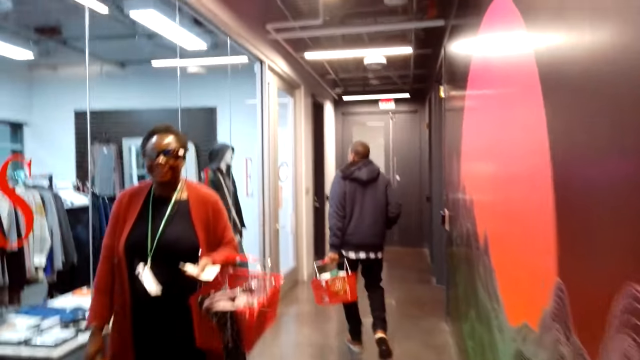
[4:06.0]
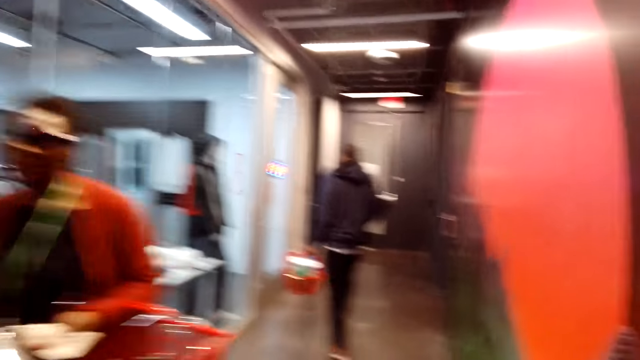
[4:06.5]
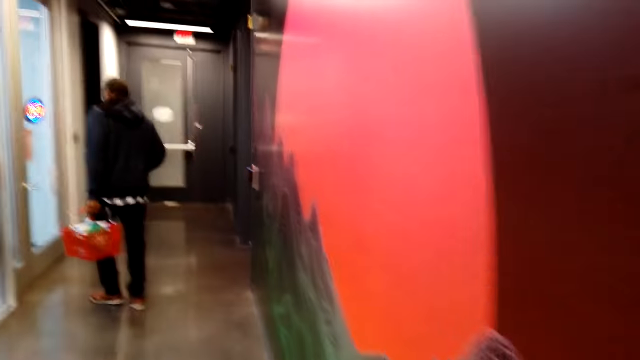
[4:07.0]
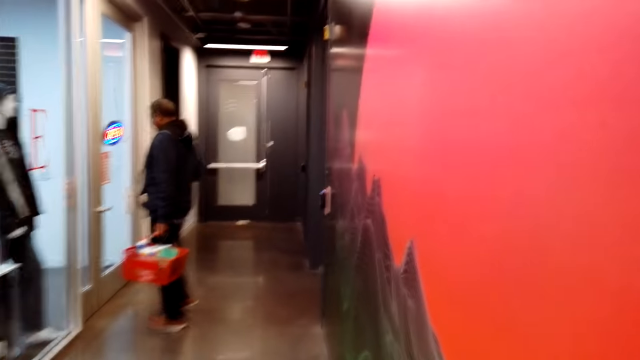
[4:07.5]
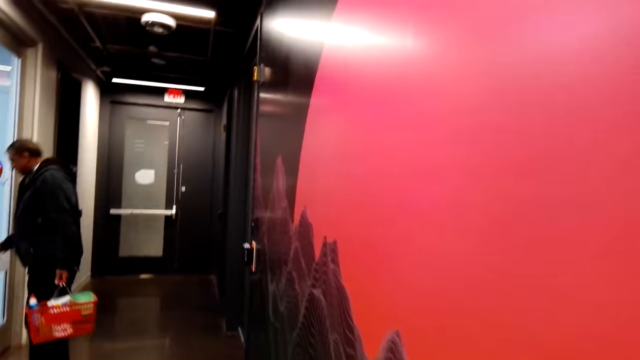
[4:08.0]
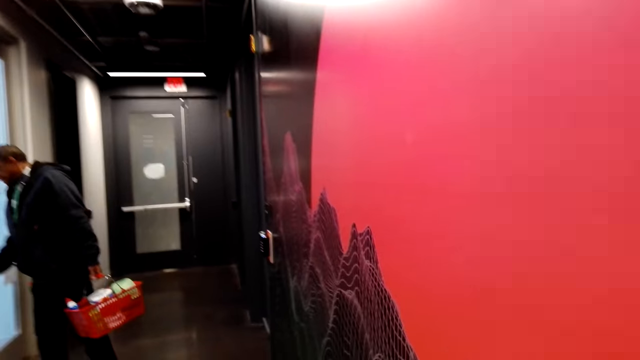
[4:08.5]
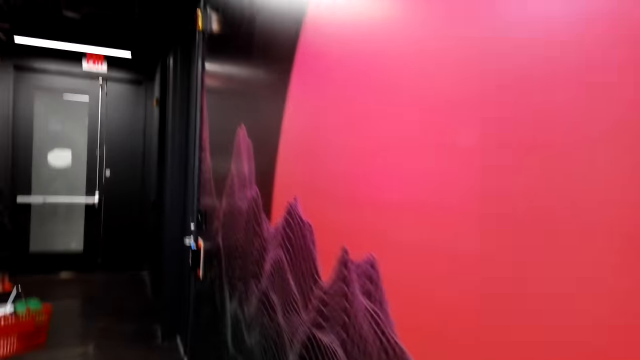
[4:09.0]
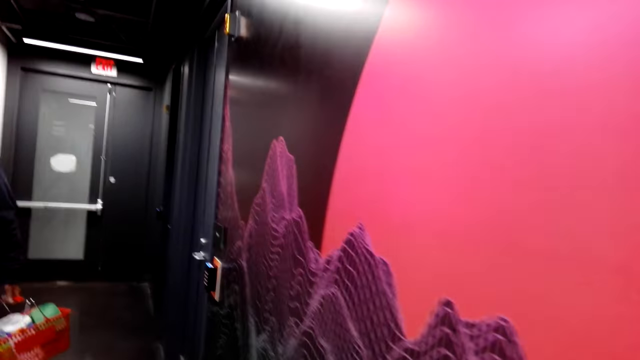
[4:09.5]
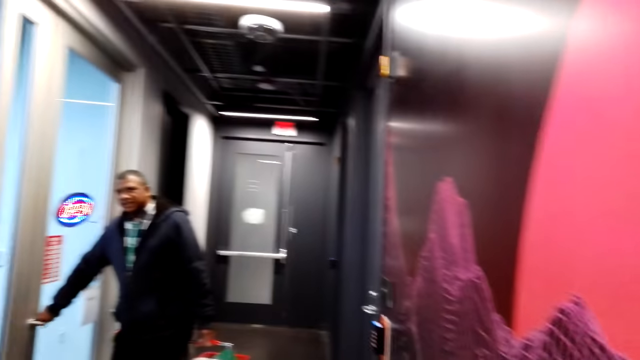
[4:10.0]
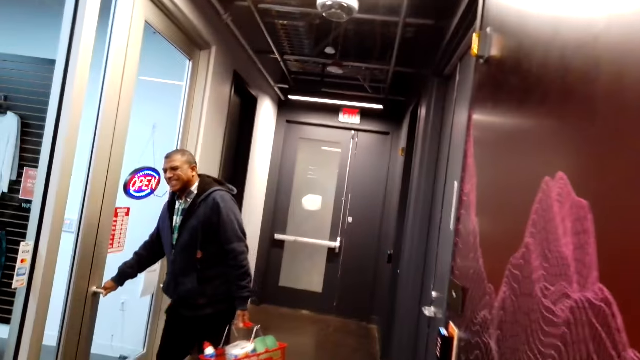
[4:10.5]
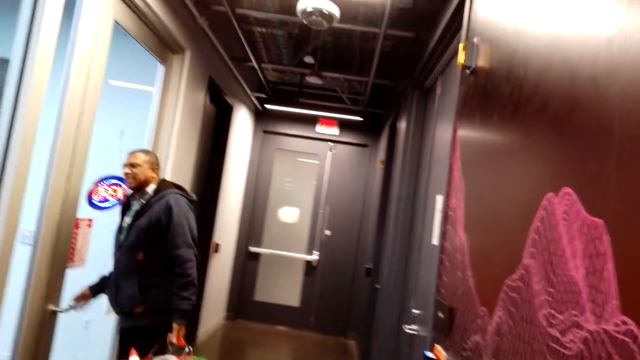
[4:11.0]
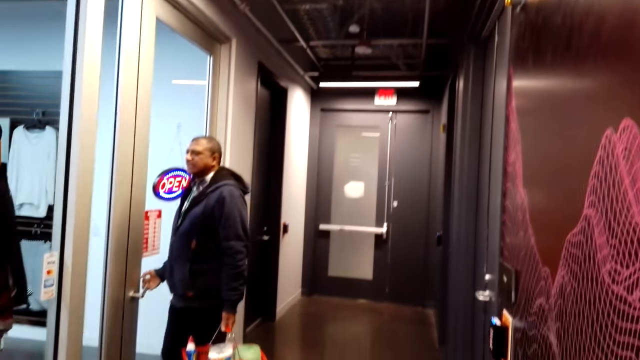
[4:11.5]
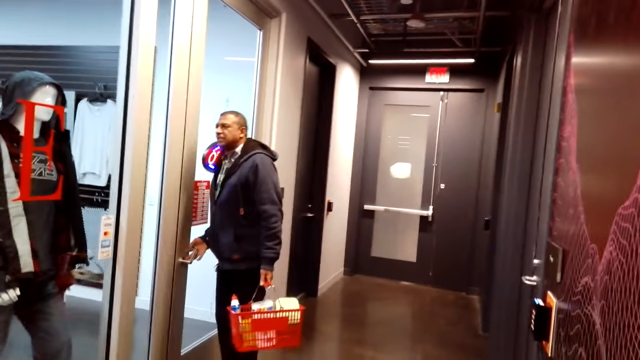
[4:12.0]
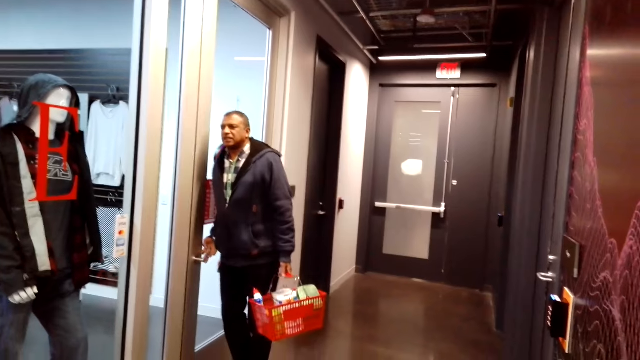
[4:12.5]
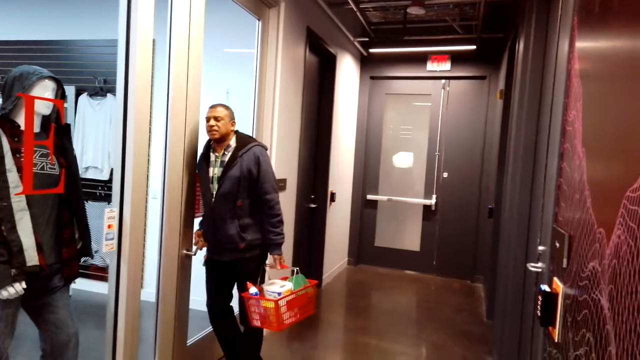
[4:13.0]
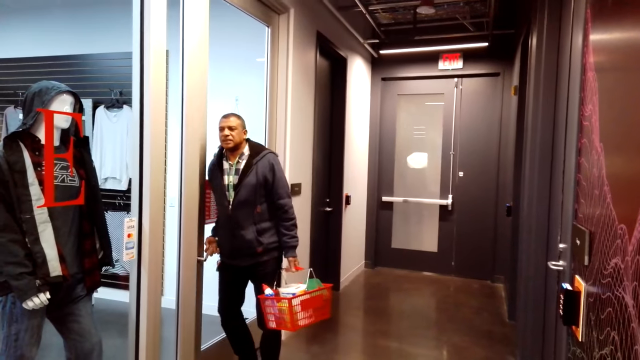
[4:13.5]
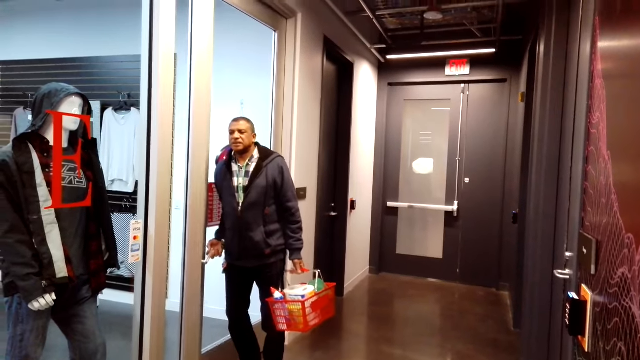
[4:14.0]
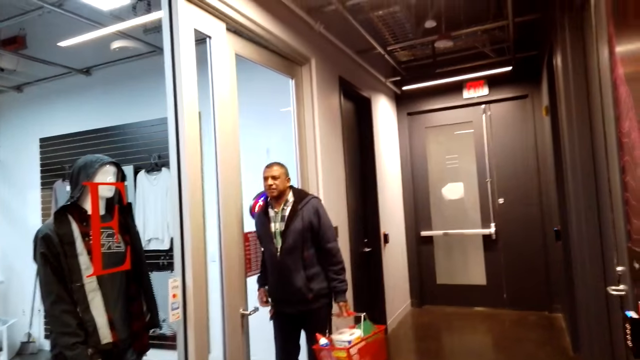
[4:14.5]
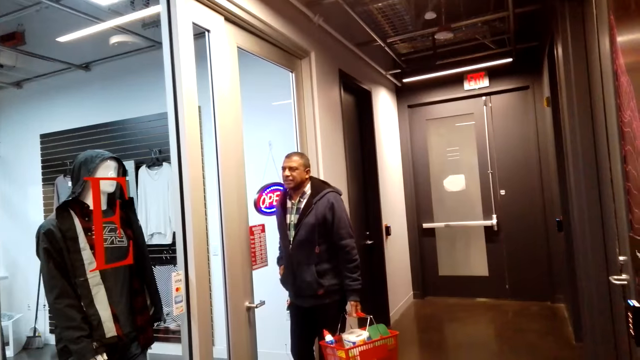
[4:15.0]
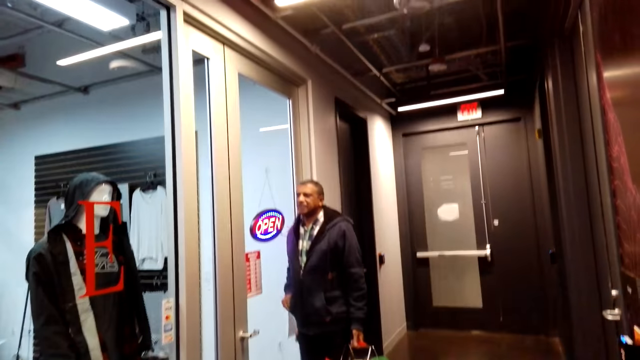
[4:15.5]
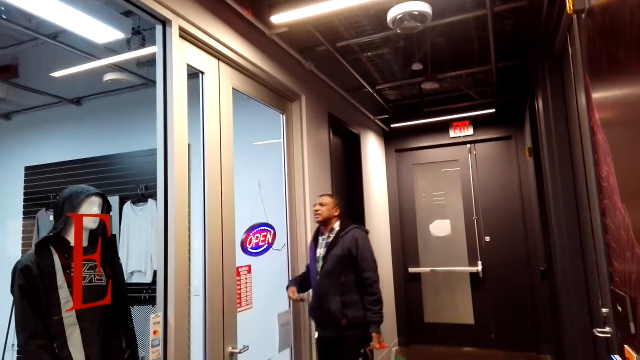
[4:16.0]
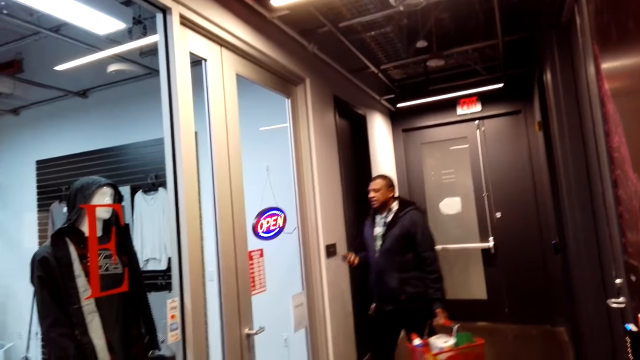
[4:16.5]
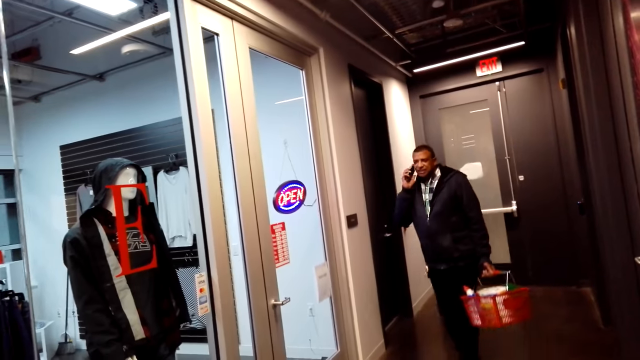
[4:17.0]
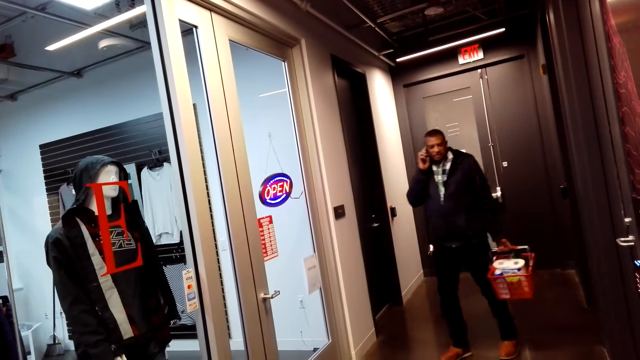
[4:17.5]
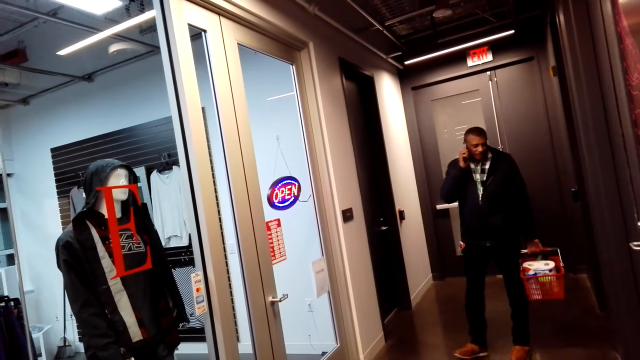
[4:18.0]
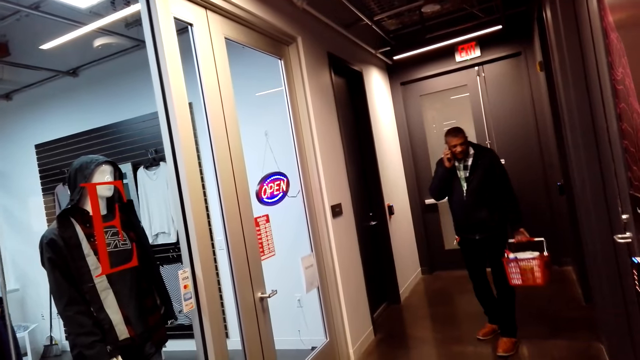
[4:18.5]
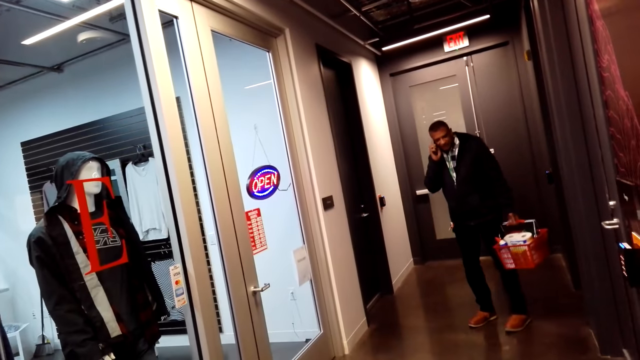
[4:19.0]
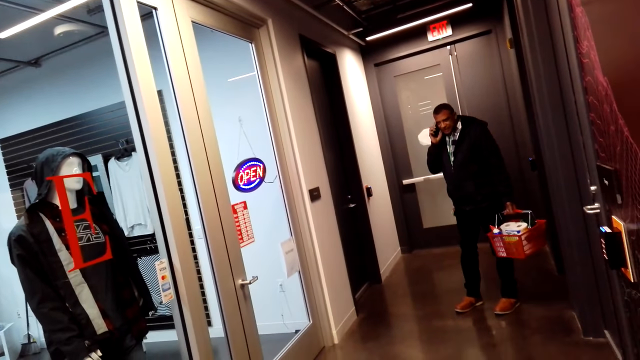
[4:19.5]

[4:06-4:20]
A man steps forward. The camera wearer walks along the corridor. The man opens the door. The camera wearer walks in the cloth store. The man picks up the phone, steps backwards, and talks on the phone.

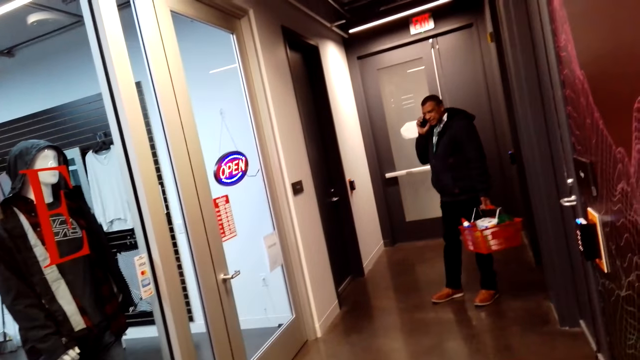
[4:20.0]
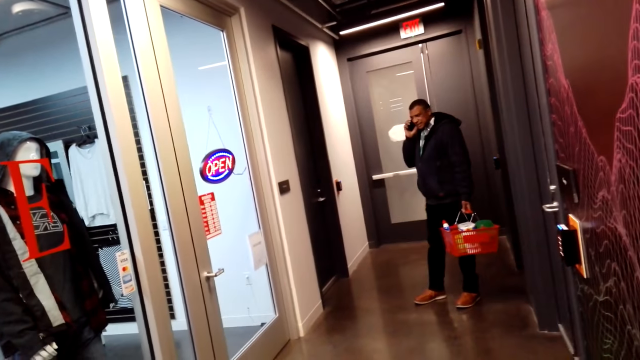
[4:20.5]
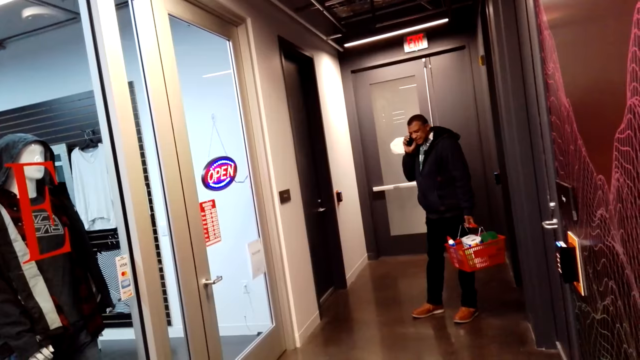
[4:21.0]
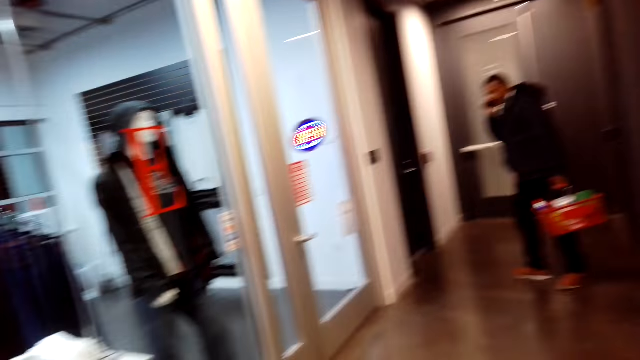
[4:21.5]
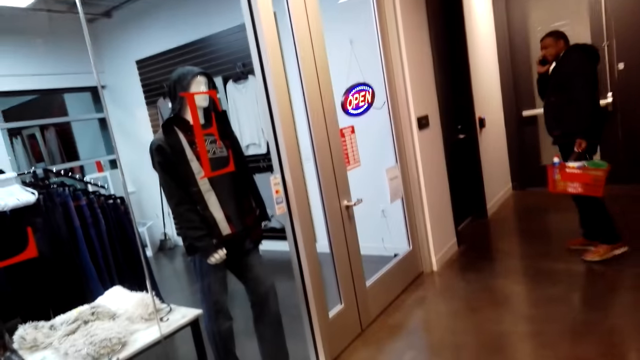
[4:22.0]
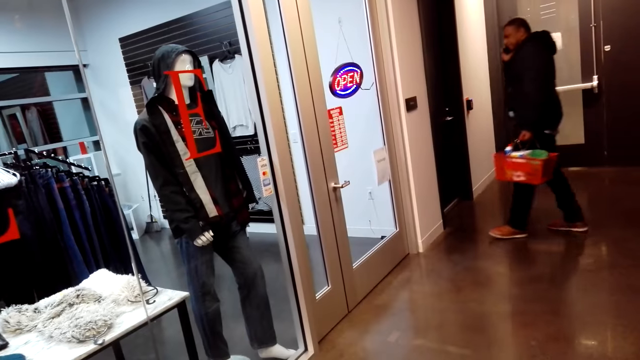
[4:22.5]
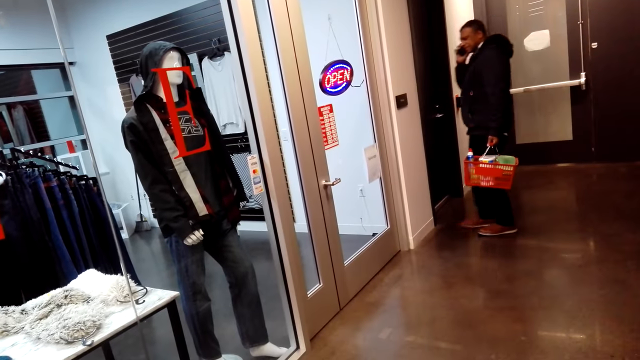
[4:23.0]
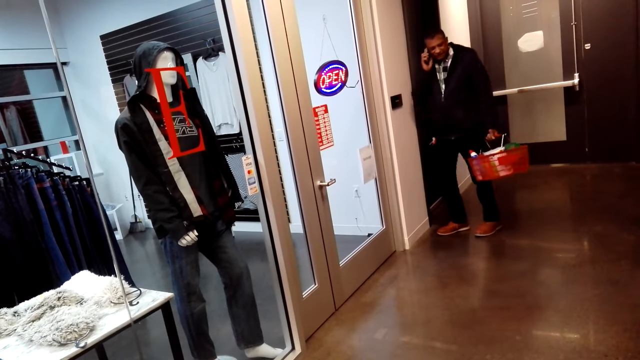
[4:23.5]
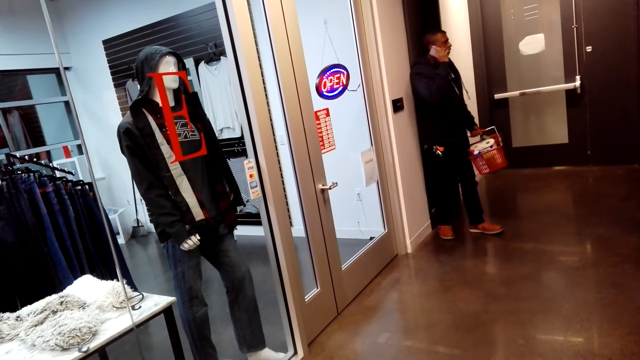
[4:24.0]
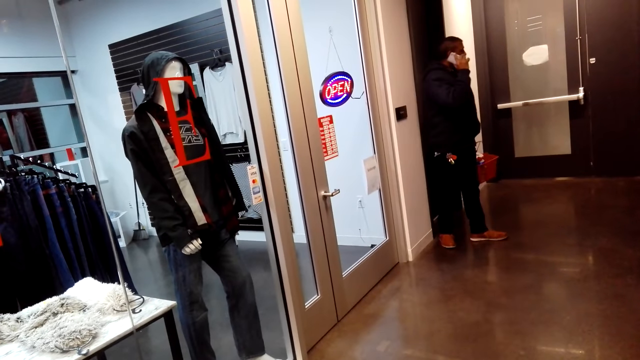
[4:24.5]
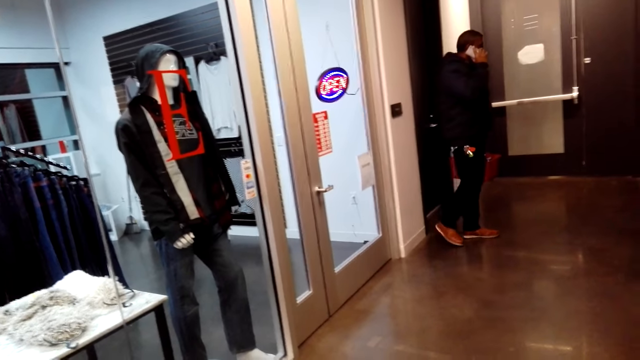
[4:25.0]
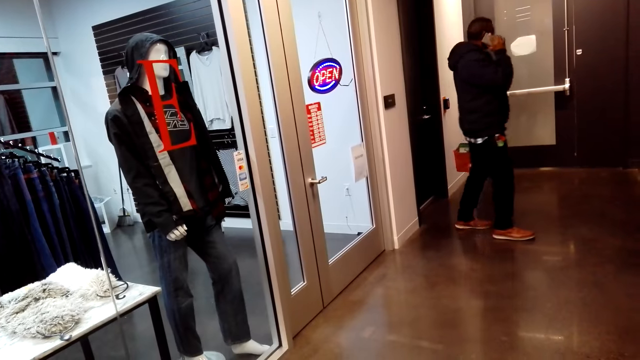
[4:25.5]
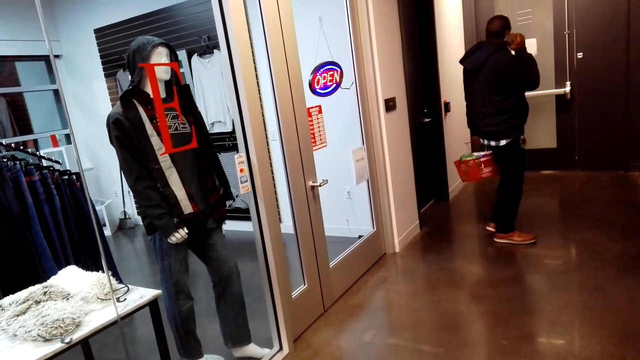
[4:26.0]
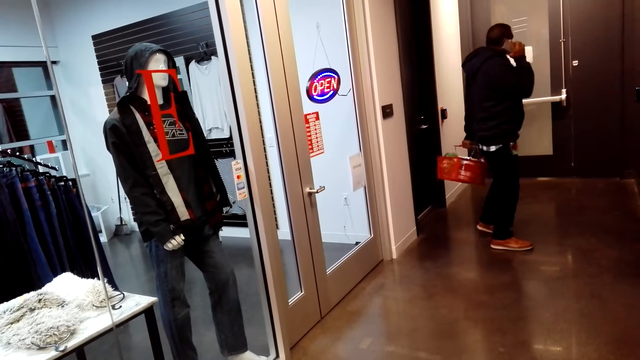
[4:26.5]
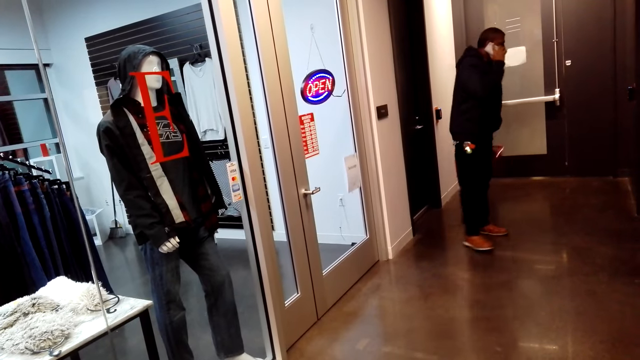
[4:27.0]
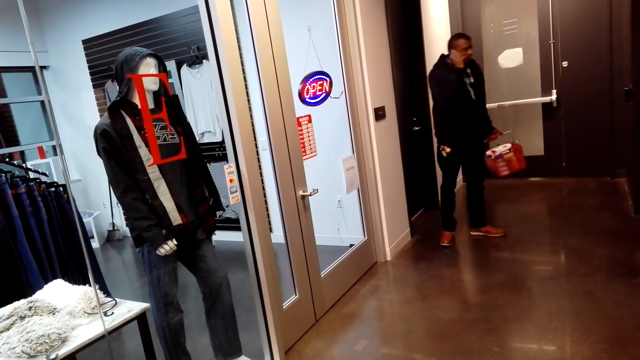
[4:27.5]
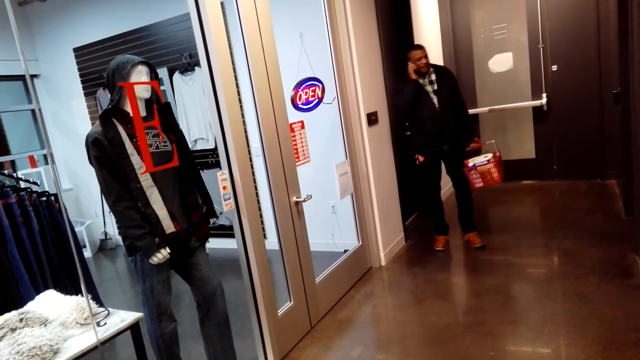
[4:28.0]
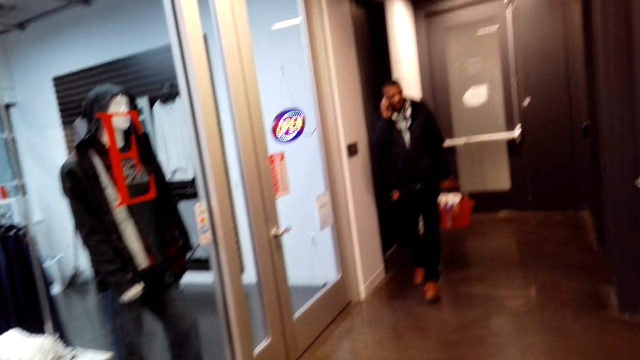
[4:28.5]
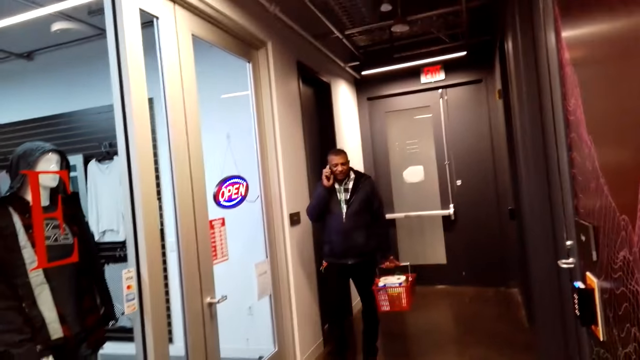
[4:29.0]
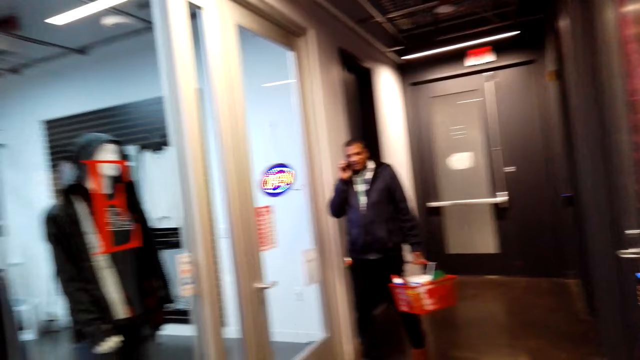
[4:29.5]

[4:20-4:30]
The camera wearer talks while in the corridor. A man steps forward and moves the legs.
